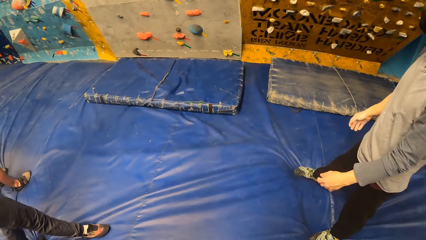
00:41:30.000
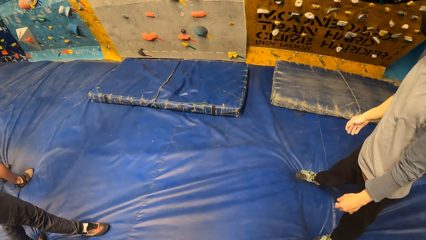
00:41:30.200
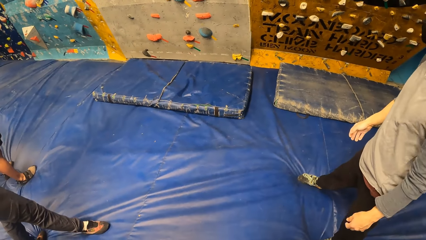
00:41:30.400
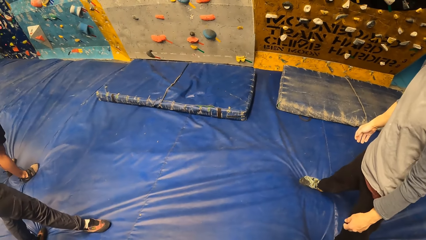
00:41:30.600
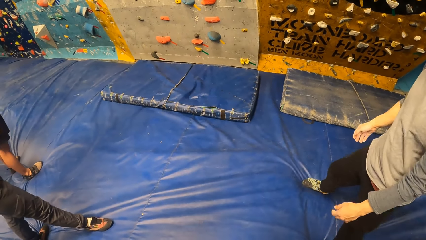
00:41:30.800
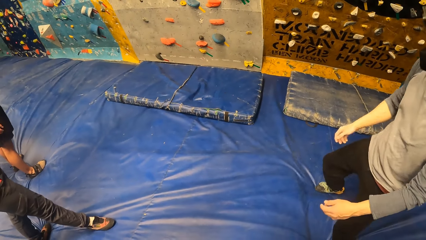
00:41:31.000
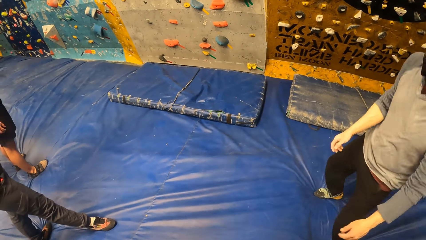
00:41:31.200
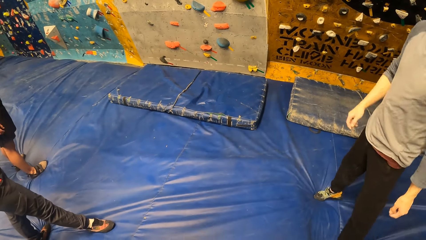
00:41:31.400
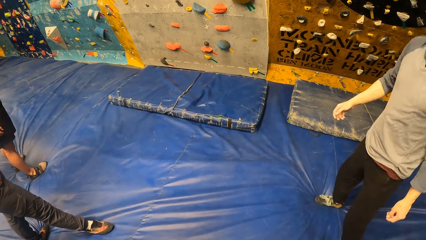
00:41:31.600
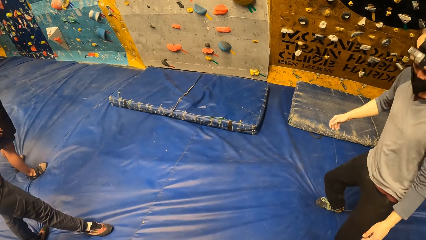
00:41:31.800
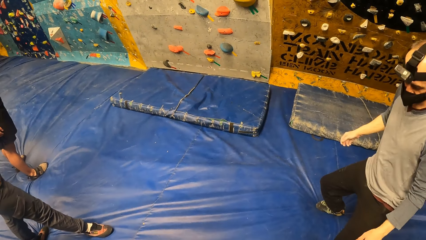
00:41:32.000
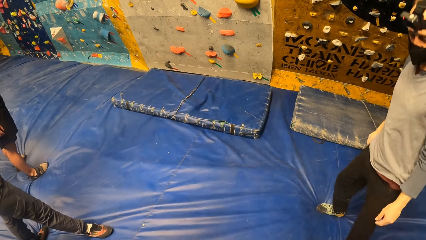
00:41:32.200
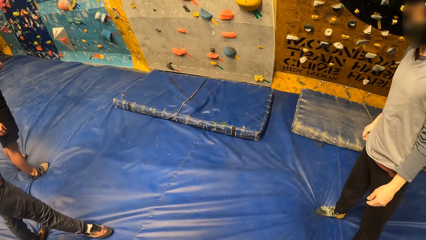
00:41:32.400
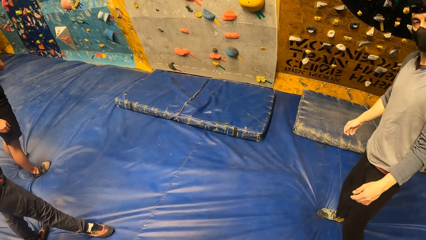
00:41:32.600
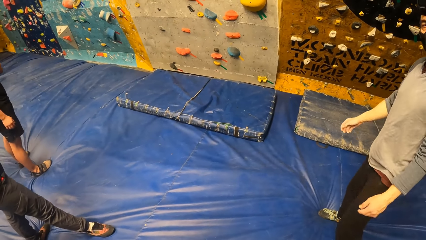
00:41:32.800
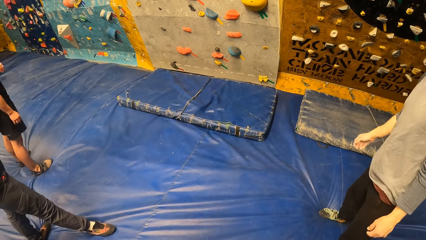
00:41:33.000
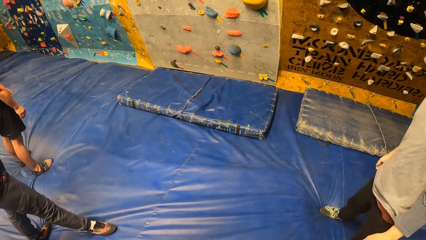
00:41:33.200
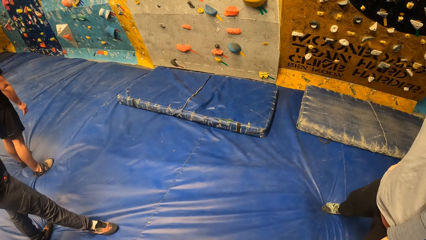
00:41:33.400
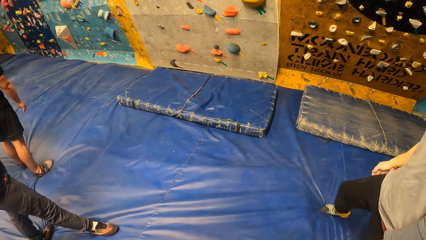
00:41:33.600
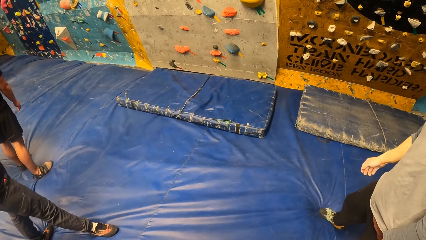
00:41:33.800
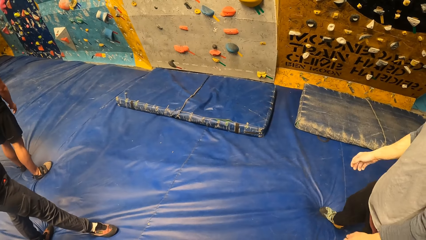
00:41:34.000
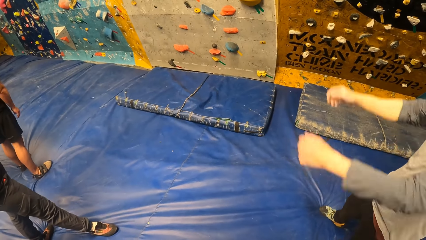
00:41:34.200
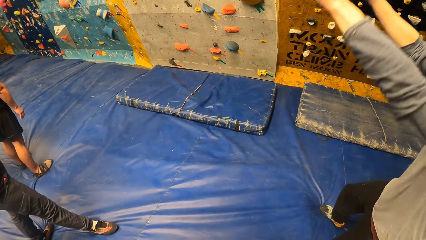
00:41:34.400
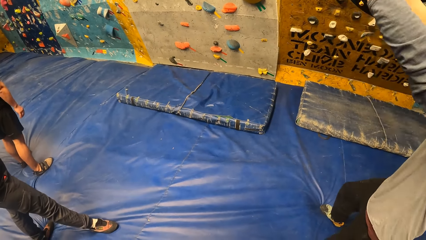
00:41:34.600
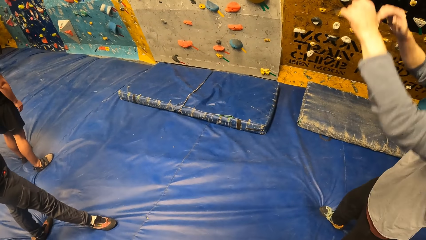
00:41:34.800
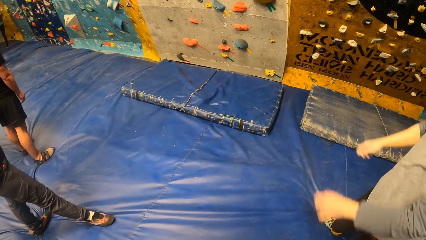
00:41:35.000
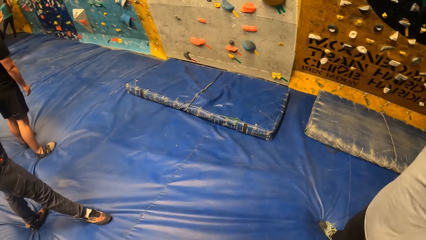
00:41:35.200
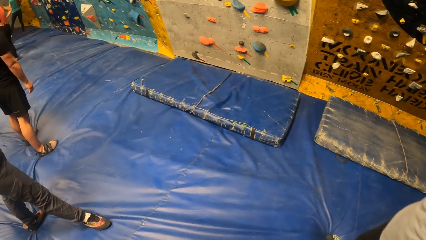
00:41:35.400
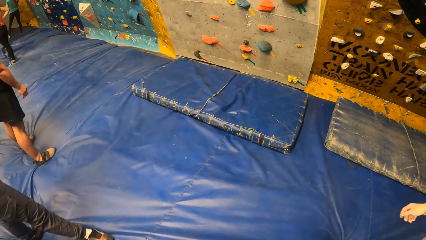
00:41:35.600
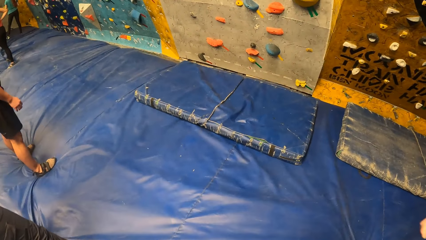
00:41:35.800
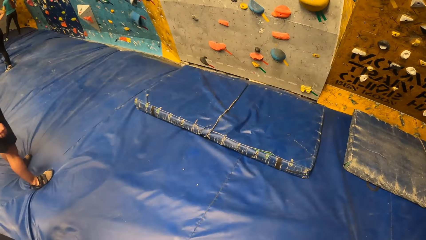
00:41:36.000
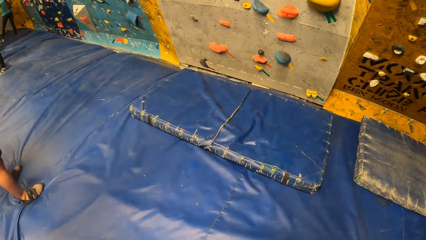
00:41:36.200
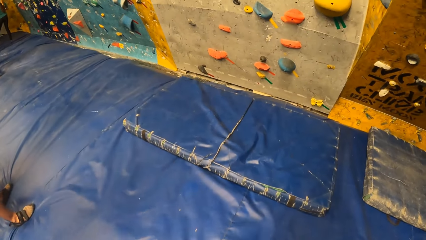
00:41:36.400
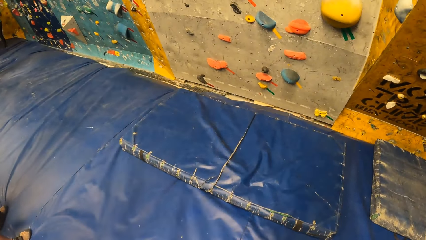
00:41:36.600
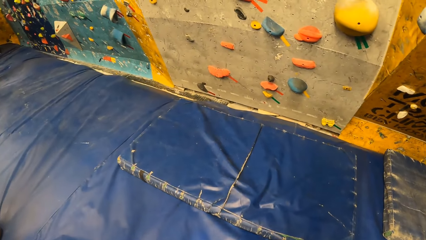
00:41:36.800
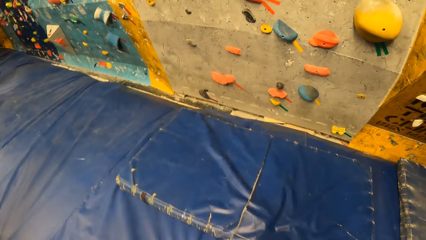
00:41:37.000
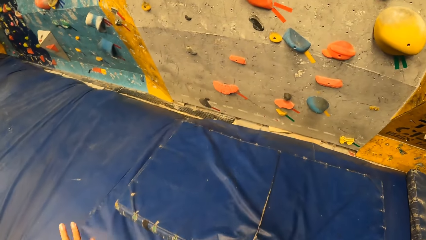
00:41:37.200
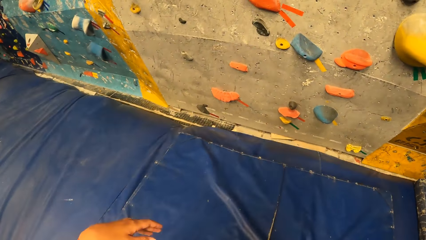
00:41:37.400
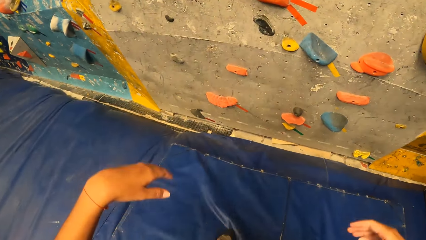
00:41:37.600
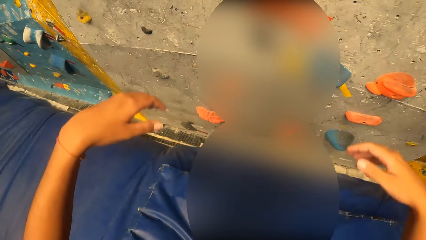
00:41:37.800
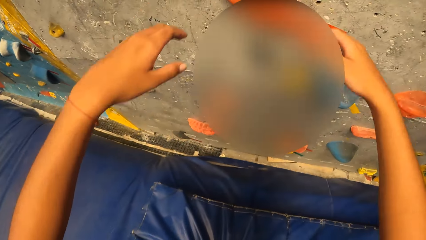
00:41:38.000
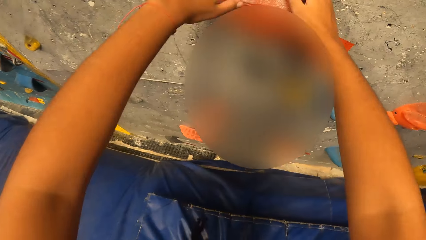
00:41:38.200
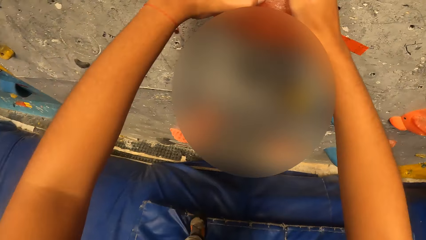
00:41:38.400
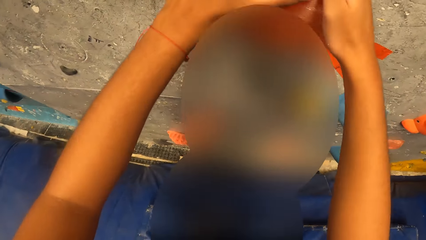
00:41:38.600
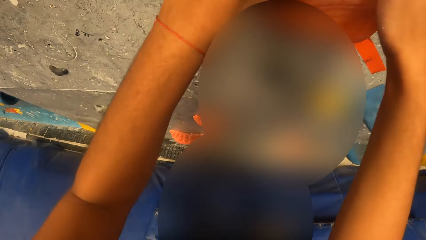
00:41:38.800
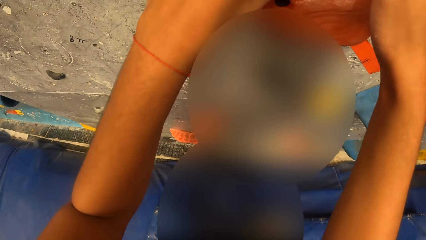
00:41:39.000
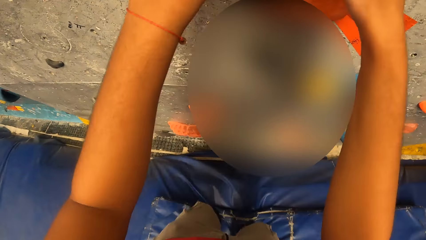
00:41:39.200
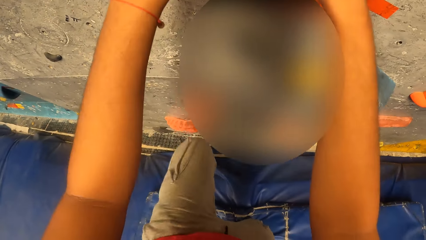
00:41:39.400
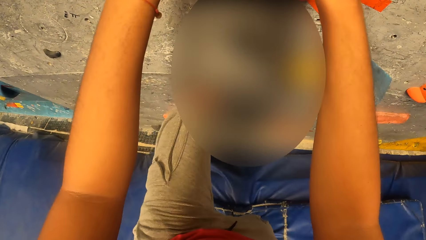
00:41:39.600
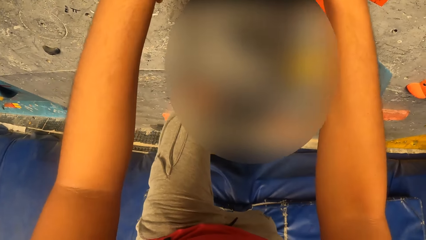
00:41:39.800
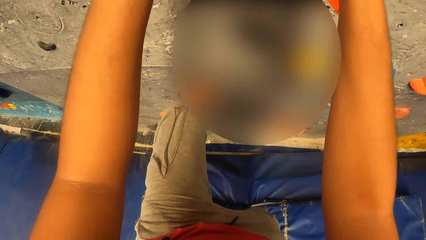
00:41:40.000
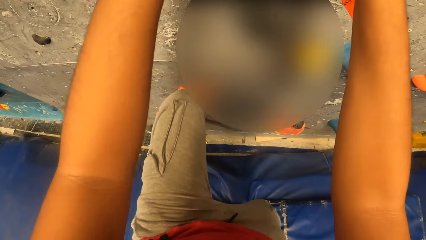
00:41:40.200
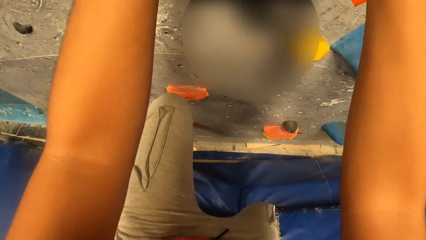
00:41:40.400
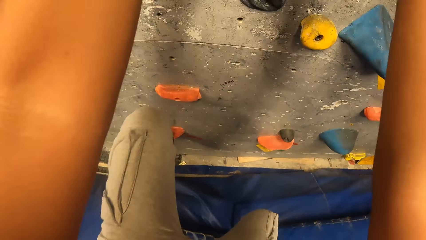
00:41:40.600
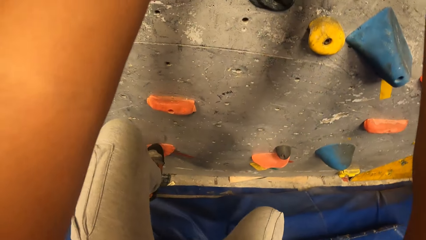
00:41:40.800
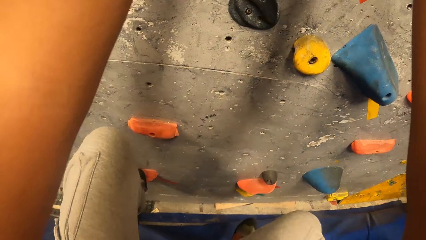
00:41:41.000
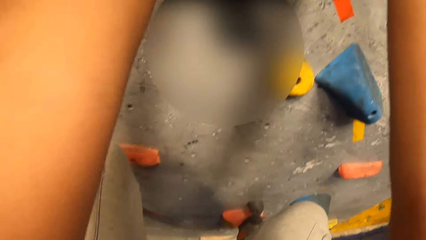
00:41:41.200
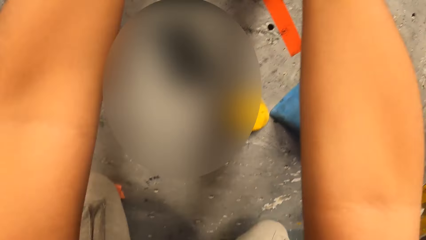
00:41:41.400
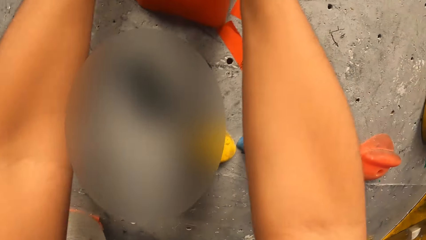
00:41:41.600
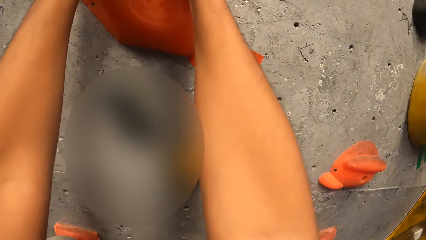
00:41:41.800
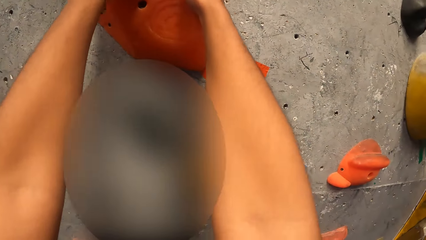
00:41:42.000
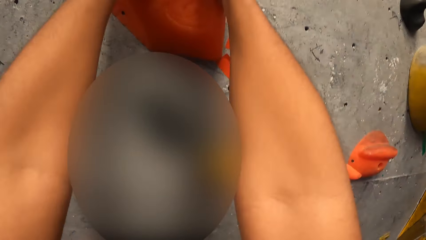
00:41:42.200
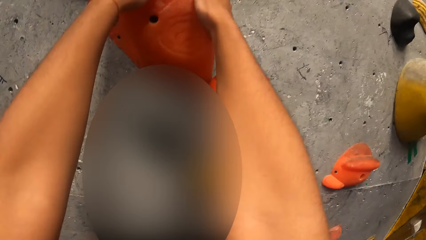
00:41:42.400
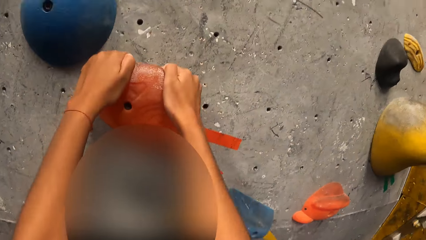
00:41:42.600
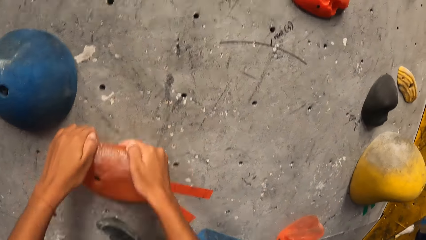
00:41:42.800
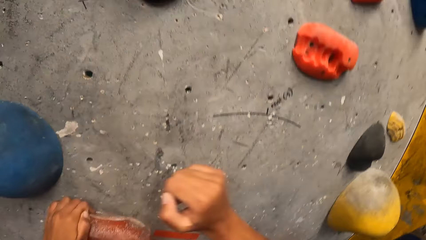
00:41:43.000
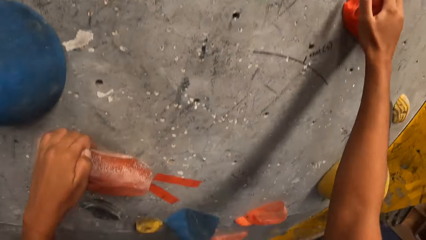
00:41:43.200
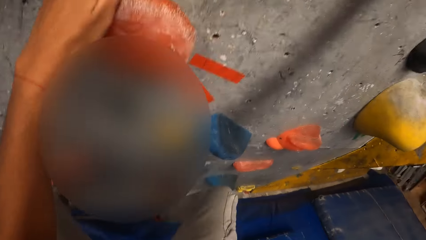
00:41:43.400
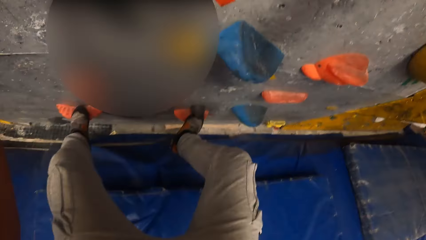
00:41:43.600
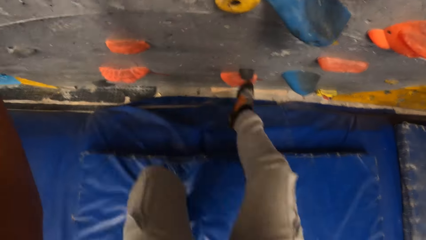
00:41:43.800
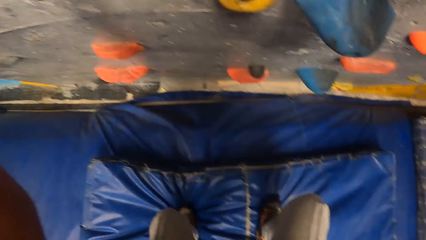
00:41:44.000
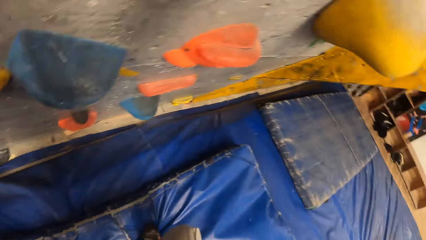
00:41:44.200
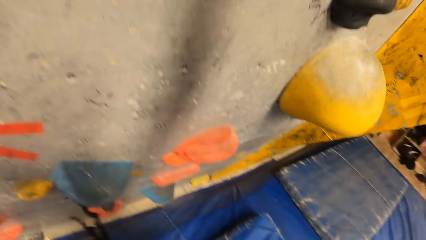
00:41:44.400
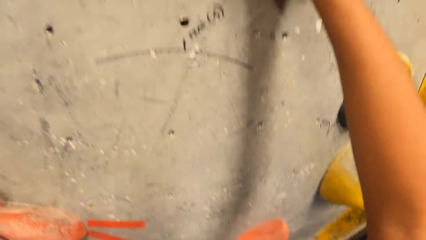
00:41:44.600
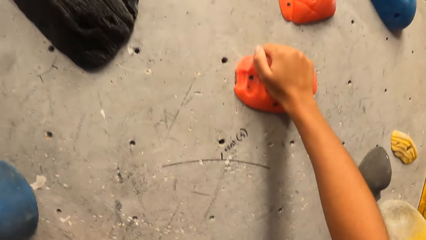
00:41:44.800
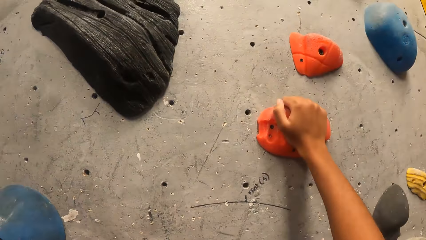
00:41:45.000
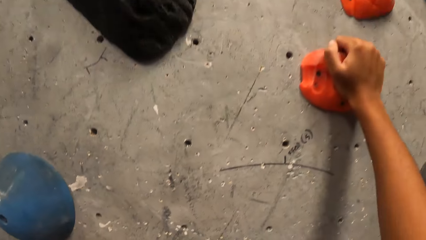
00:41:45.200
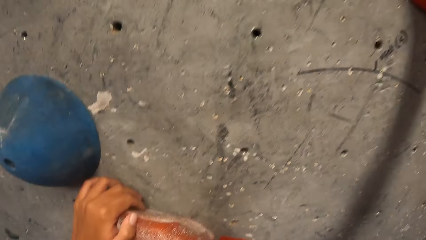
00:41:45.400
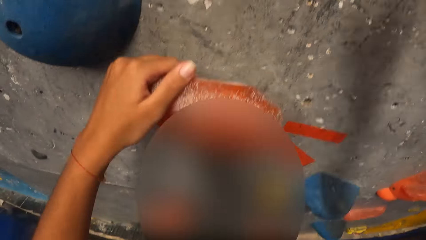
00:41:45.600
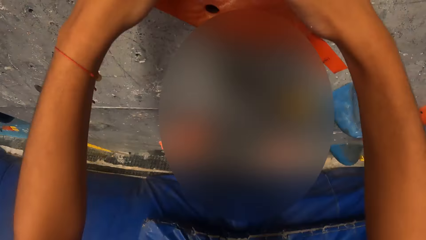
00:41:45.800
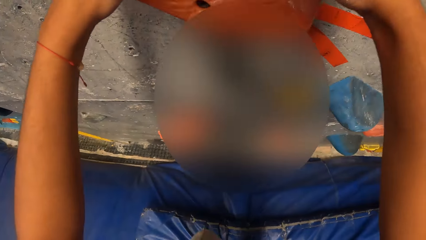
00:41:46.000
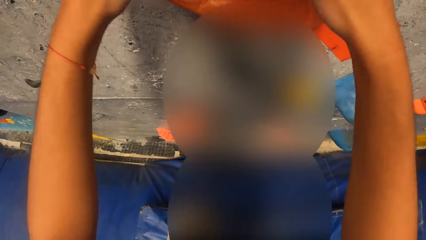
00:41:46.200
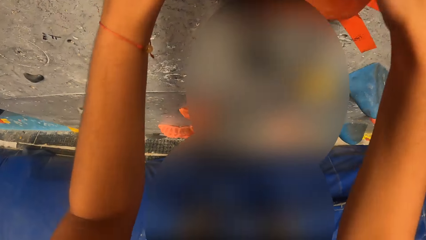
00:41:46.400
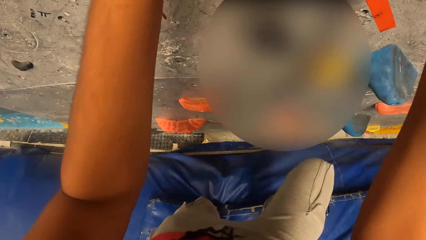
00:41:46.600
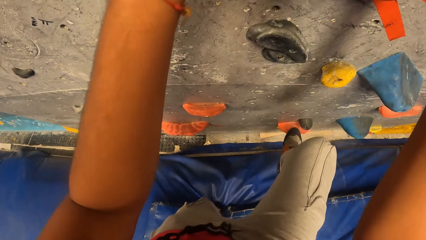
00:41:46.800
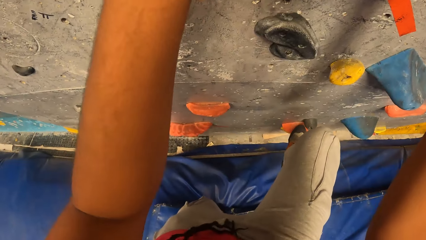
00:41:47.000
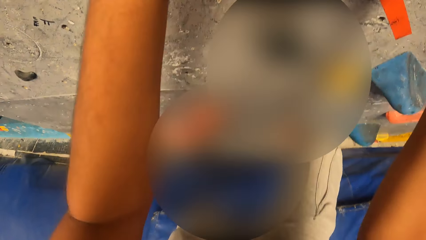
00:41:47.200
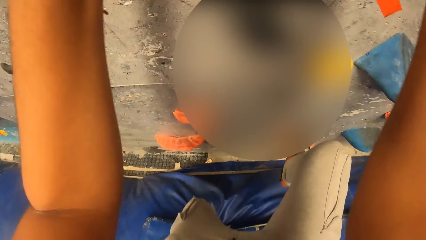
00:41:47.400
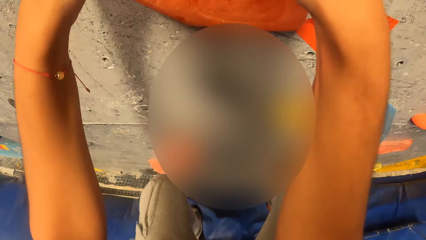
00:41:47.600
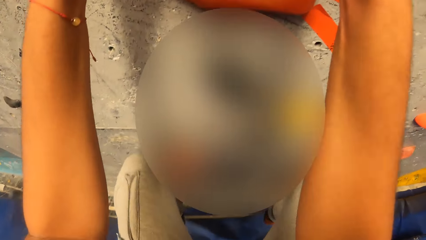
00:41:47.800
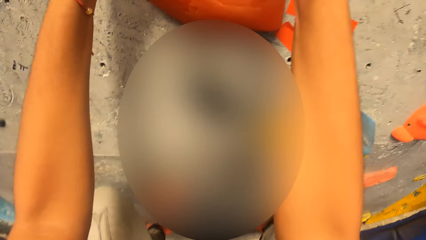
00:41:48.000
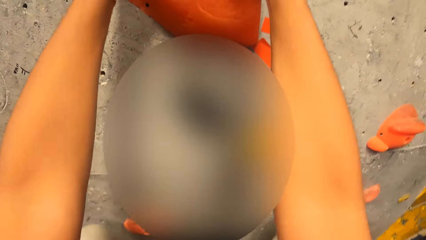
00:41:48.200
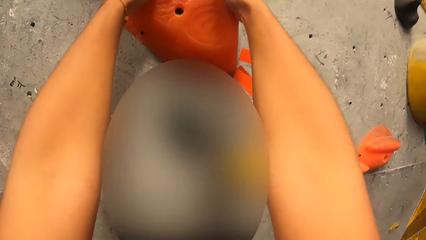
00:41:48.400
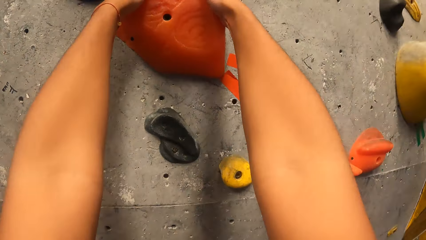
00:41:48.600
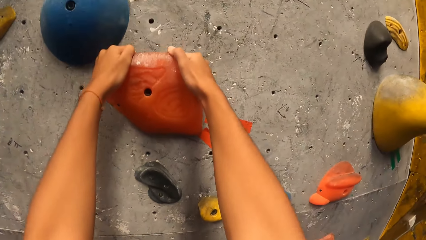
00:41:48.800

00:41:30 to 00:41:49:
The camera wearer walks to the climbing wall. They hold a climbing hold with both hands. They touch the grip. They climb the climbing wall. They jump down. They touch the grip. They climb the wall.
